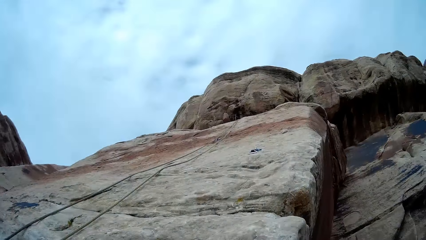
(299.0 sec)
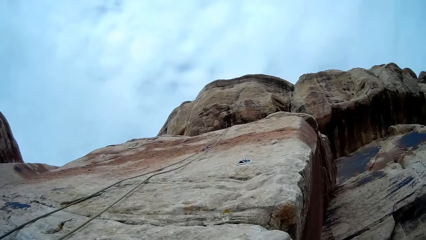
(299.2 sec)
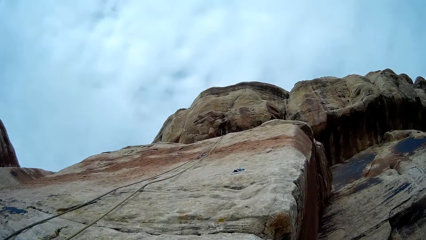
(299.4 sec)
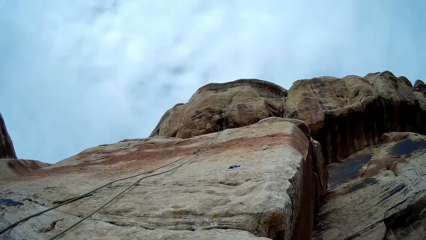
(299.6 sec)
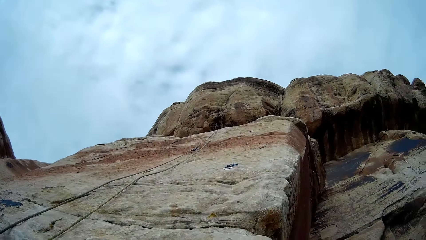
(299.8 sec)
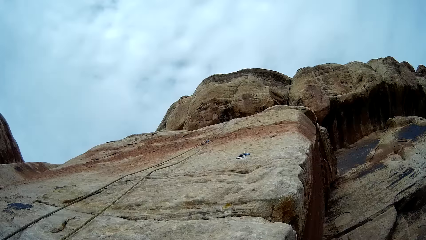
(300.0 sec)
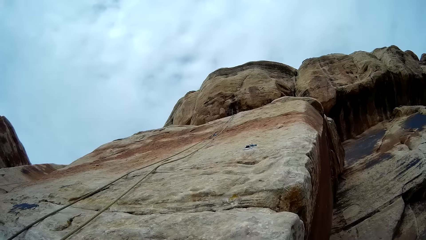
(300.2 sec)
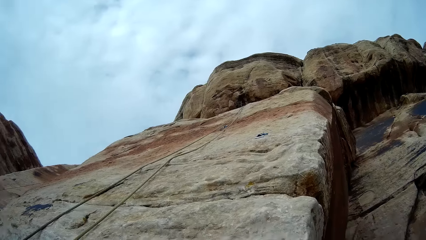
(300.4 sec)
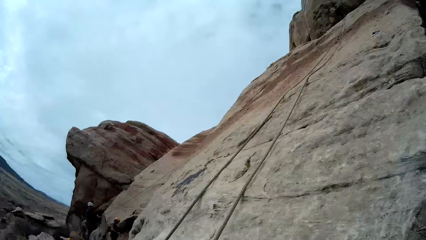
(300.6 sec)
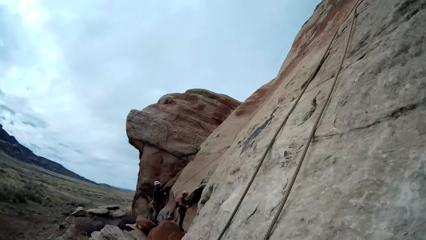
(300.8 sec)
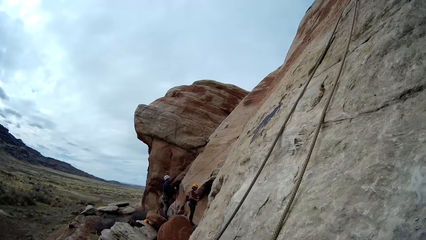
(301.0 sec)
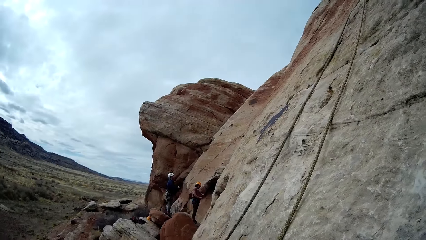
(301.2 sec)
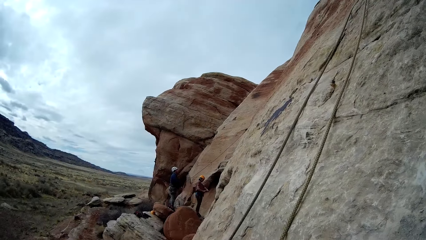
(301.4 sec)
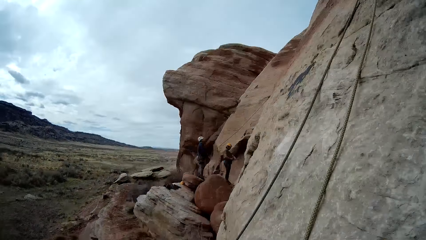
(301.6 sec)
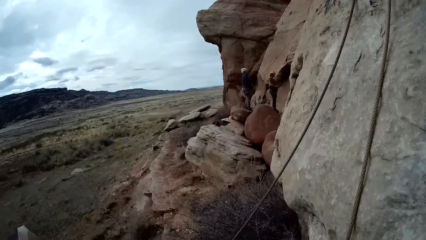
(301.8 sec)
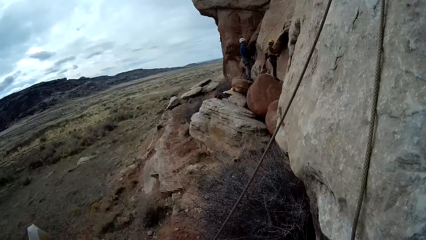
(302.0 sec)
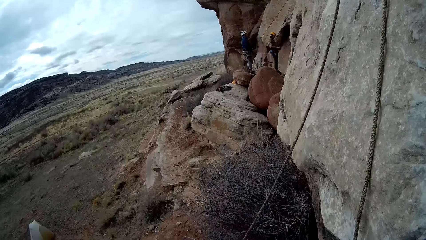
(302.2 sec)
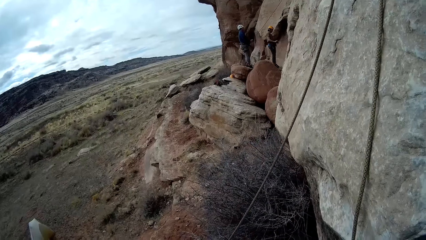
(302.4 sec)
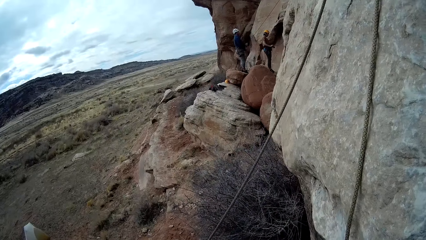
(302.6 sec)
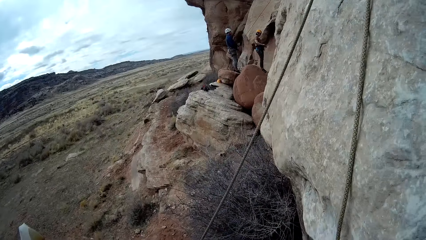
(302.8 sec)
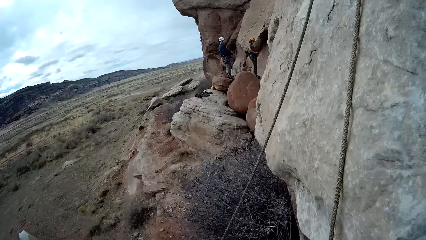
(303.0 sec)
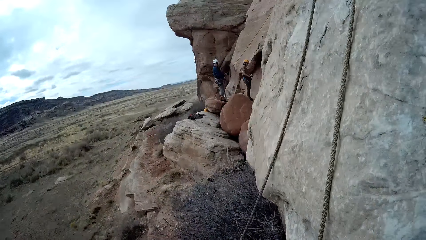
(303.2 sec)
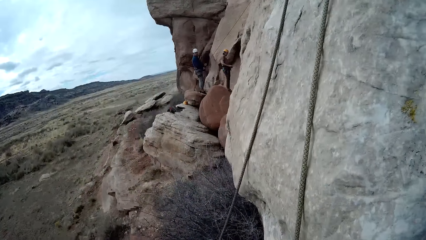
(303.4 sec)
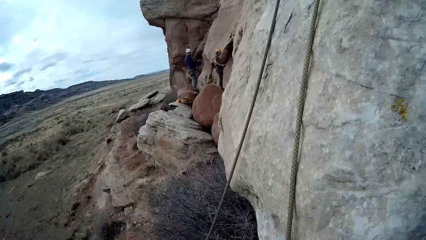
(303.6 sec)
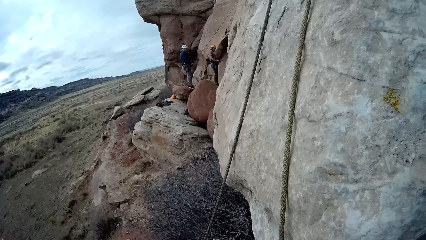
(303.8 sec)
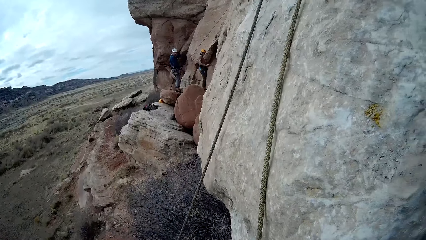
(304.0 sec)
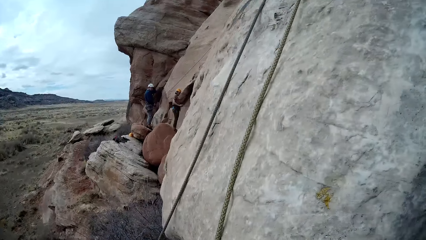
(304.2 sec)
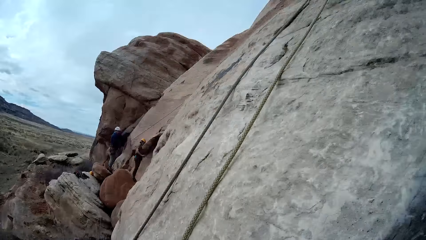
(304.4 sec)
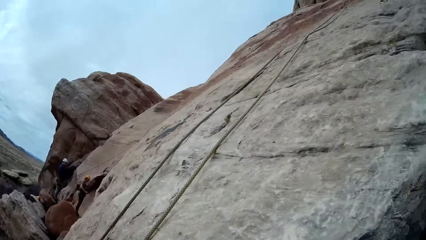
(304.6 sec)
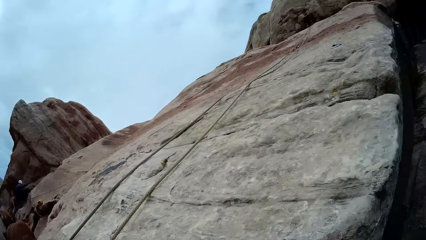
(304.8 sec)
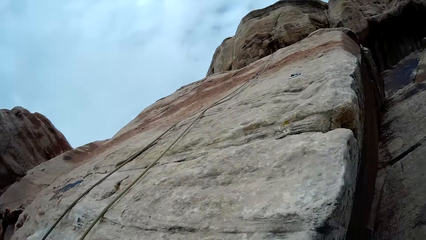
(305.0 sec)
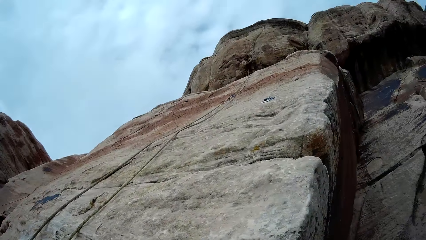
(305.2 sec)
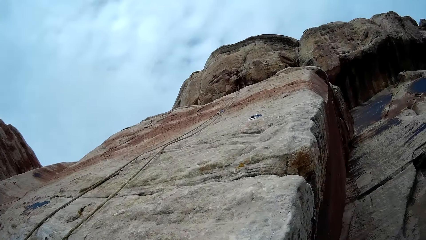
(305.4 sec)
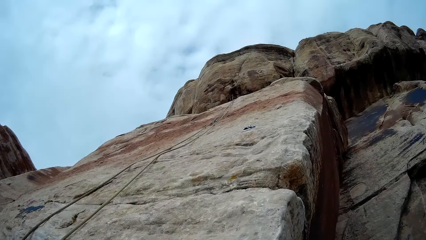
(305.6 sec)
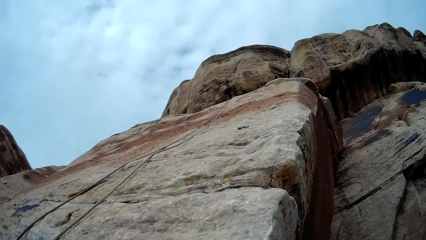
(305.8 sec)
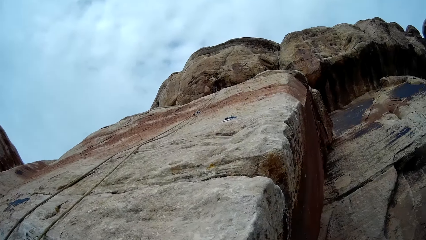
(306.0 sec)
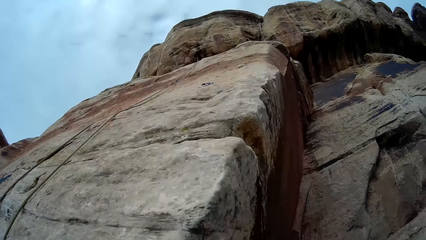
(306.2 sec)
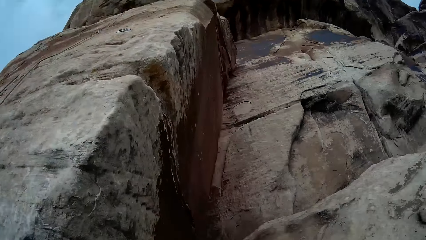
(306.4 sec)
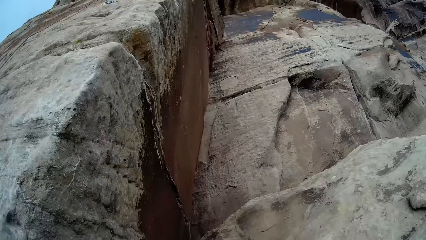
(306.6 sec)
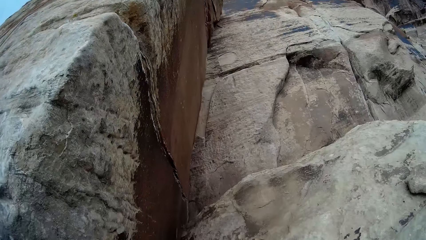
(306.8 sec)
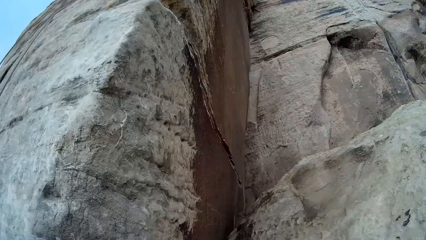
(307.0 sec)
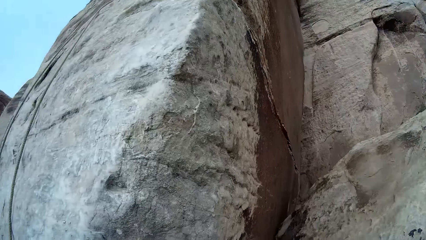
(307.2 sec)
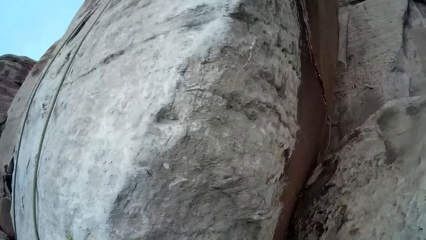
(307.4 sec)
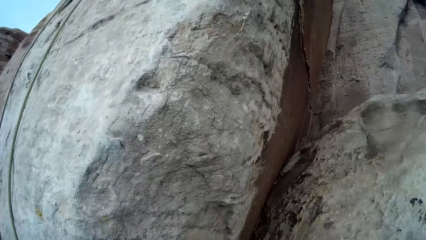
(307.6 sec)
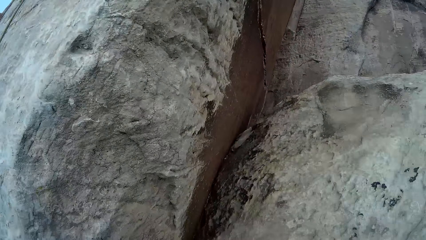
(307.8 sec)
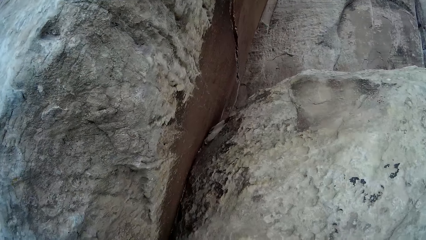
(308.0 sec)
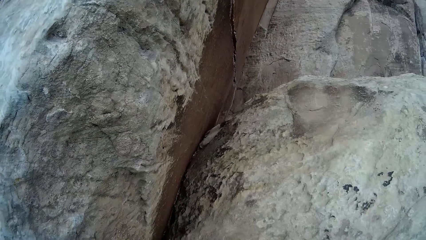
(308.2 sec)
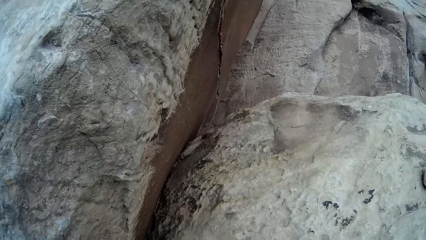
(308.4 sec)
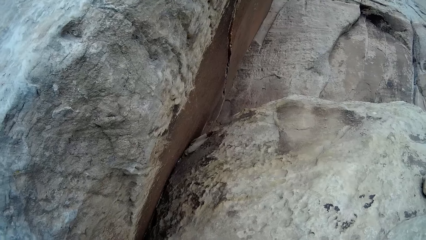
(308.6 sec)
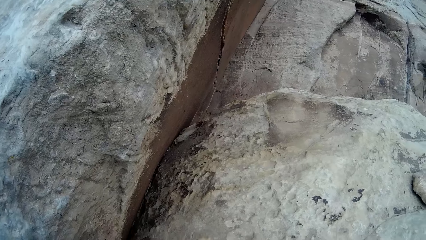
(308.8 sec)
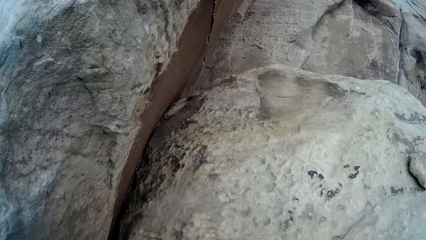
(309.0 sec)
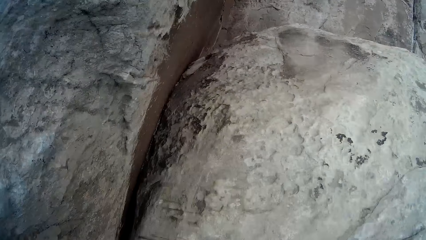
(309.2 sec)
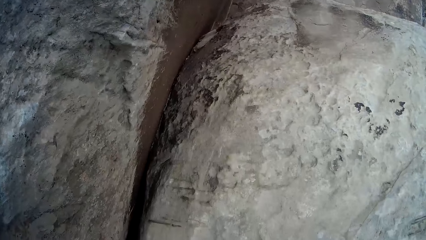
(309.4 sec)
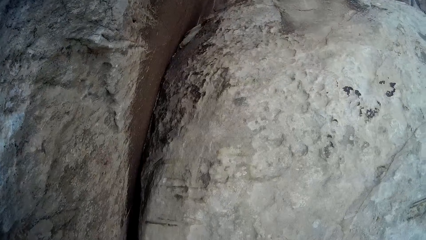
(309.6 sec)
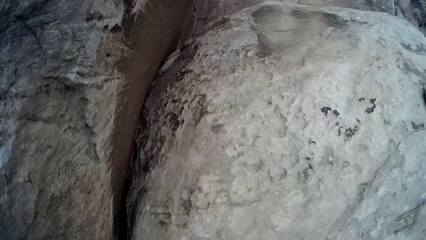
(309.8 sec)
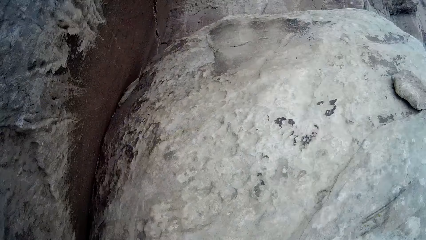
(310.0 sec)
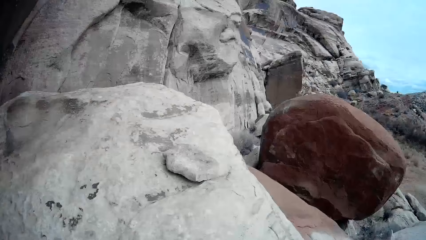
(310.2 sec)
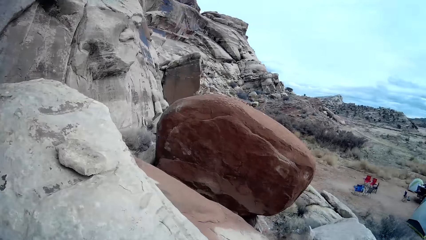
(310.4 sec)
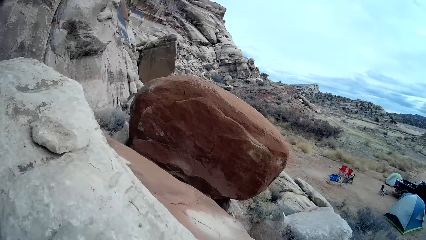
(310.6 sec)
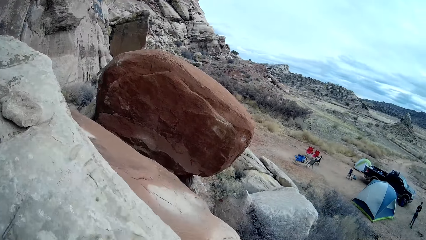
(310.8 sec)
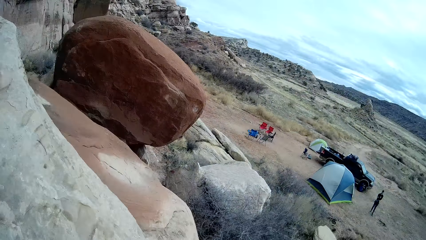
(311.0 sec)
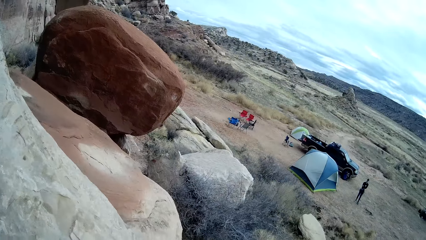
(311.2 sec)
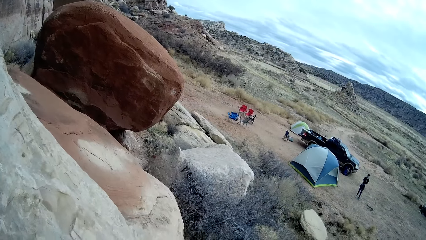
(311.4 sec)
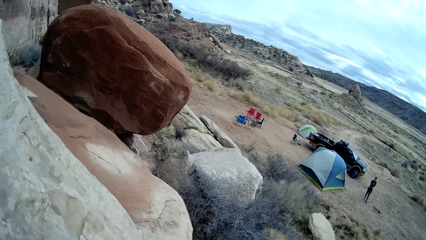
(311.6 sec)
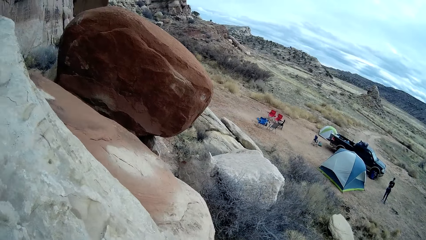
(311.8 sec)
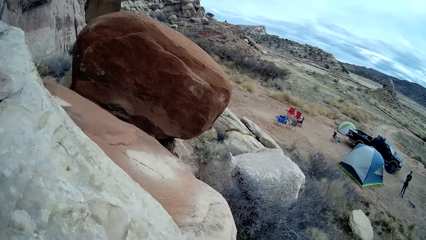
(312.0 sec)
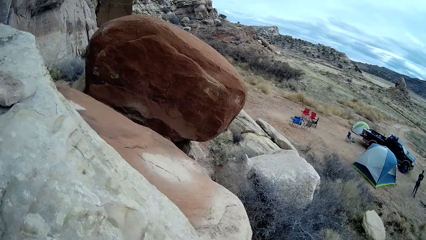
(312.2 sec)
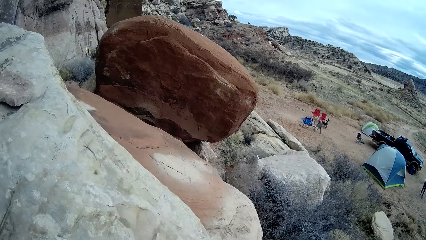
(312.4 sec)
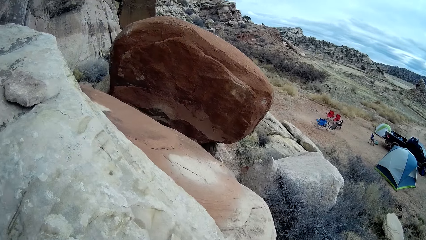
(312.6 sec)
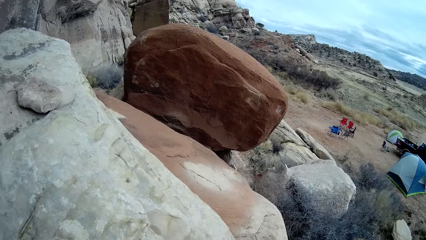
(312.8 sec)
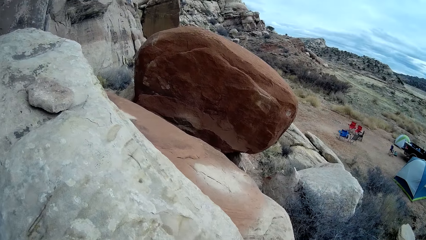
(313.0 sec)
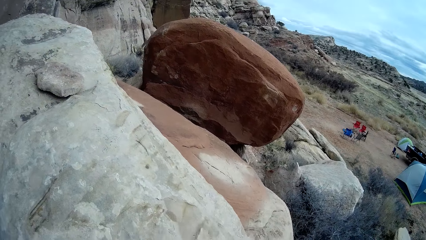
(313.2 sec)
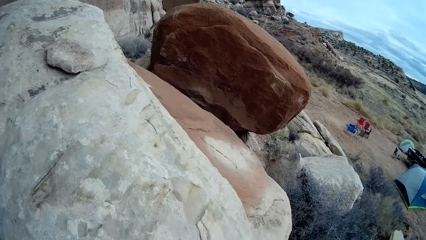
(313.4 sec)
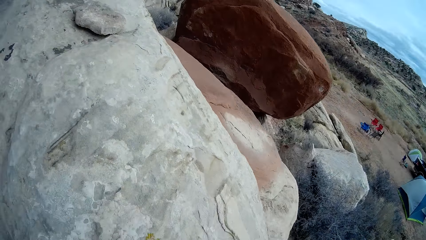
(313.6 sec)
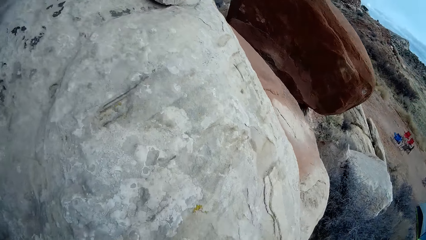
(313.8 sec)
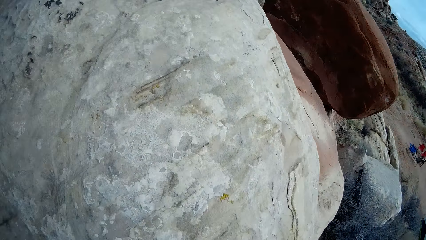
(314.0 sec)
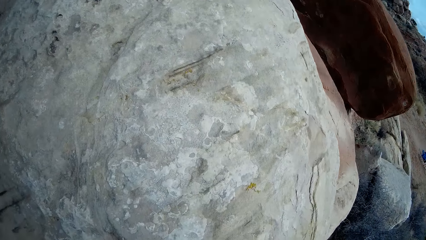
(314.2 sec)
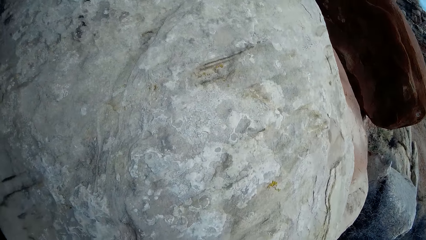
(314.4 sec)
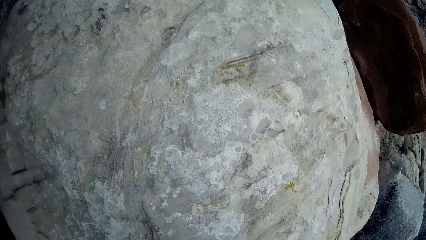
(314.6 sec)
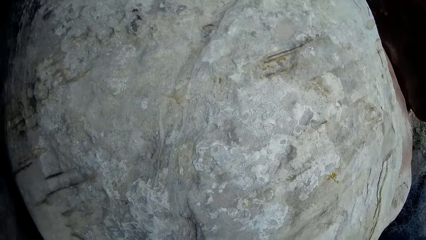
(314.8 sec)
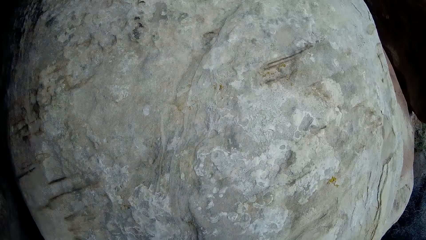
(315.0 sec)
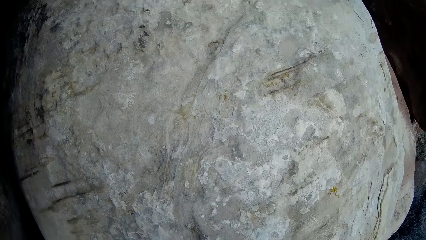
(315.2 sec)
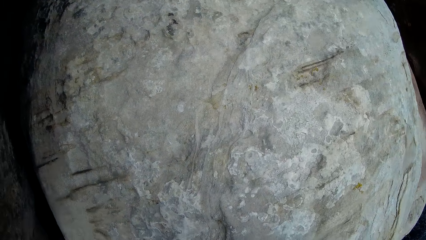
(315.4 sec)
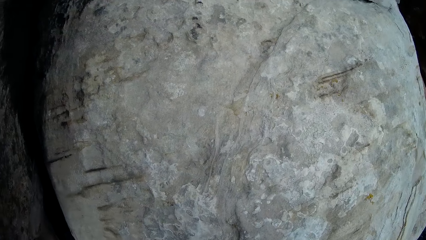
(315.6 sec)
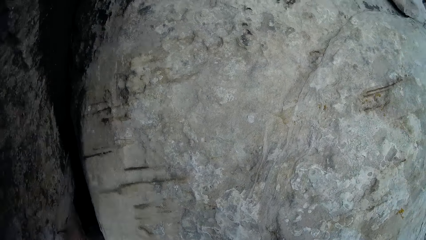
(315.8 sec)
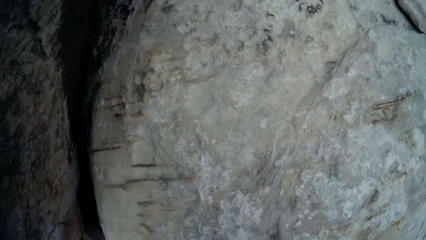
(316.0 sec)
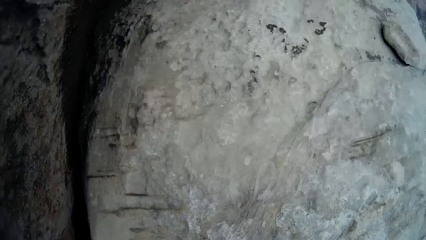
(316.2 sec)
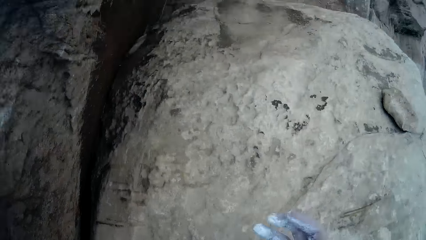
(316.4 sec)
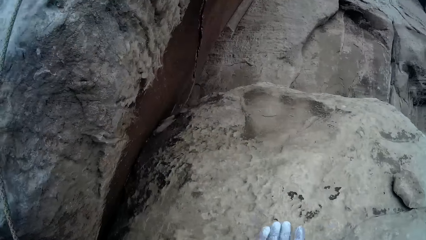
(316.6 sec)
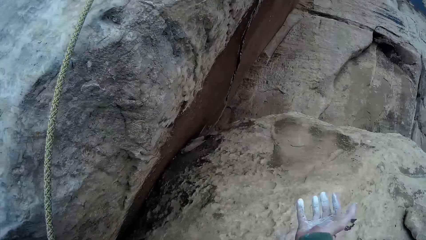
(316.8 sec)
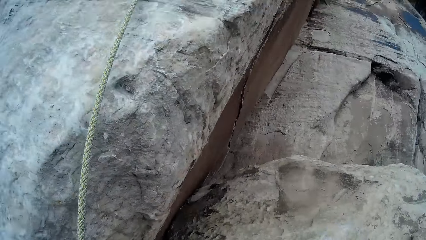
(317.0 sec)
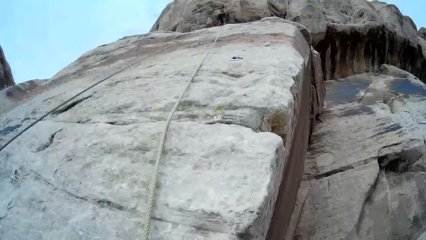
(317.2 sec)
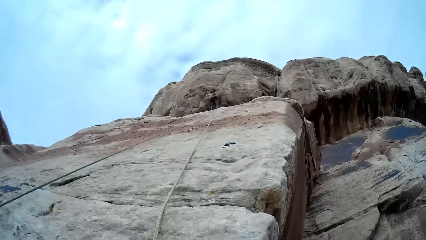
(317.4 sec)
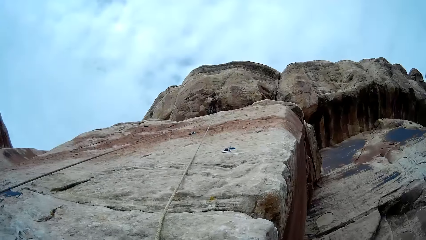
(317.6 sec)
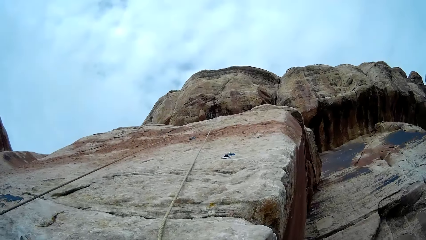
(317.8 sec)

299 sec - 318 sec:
The camera wearer looks around. They look around.
